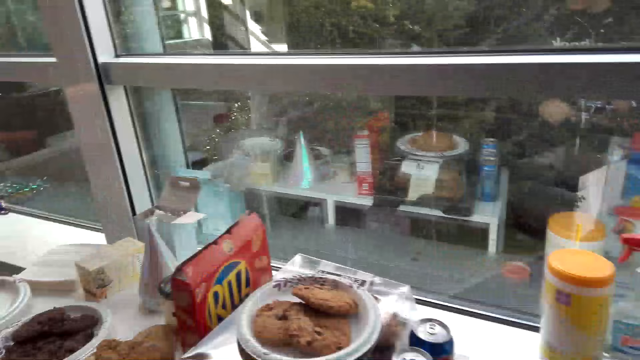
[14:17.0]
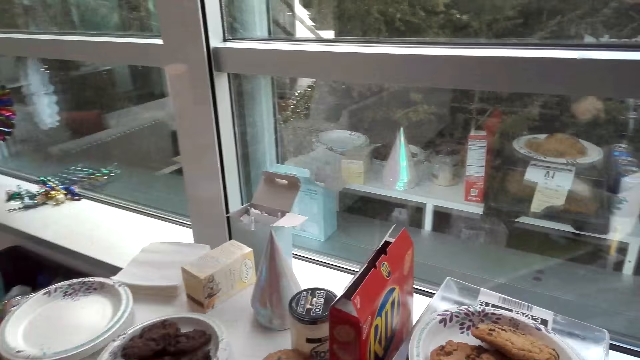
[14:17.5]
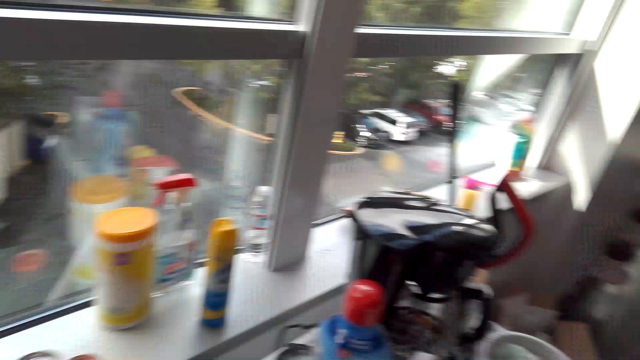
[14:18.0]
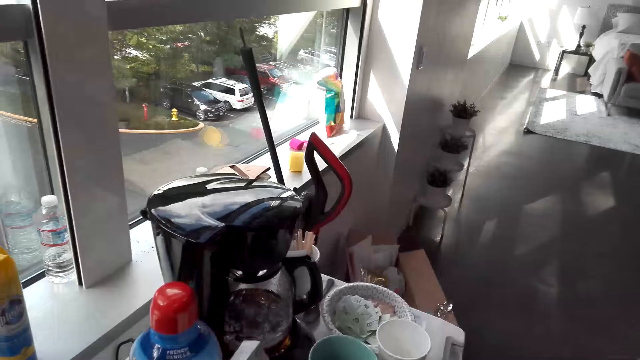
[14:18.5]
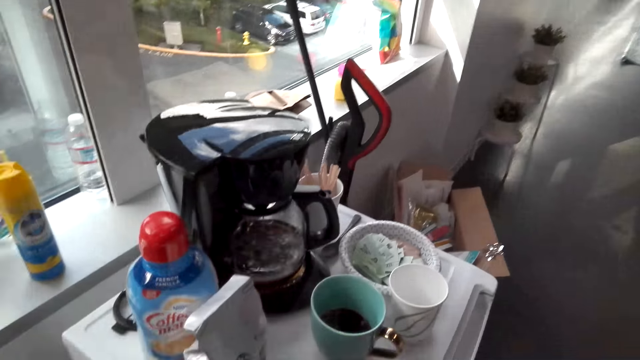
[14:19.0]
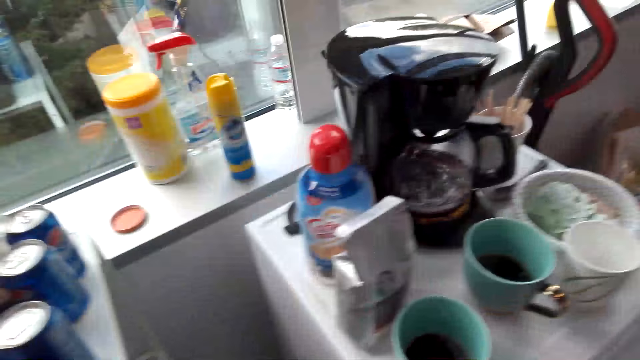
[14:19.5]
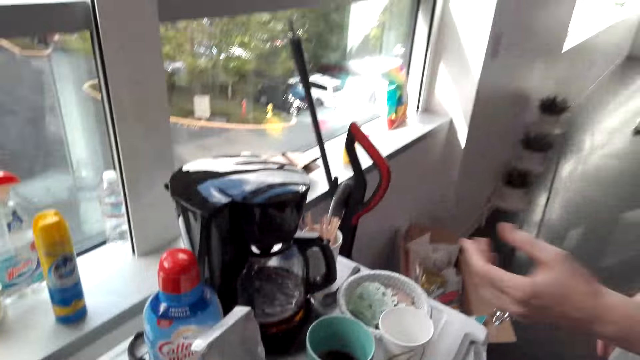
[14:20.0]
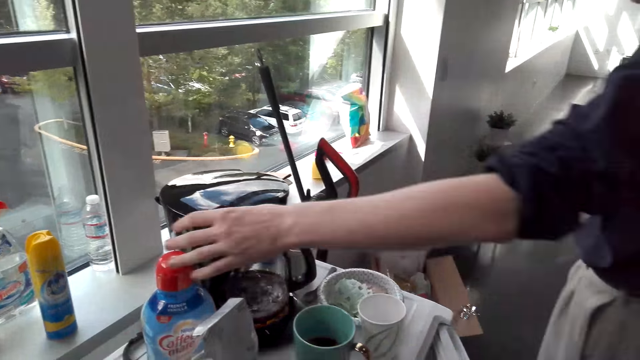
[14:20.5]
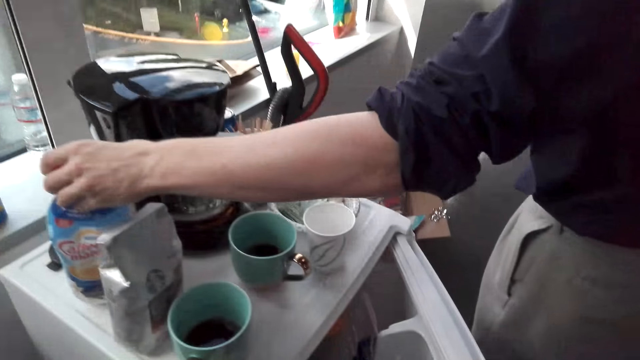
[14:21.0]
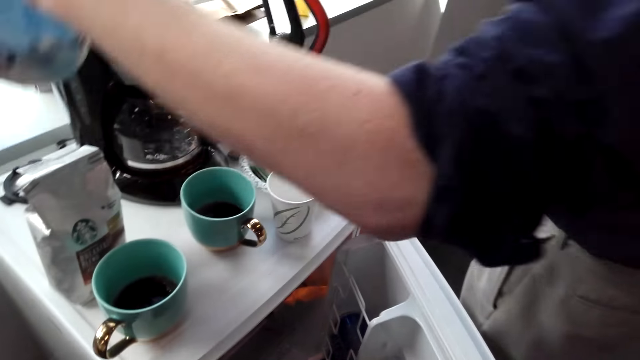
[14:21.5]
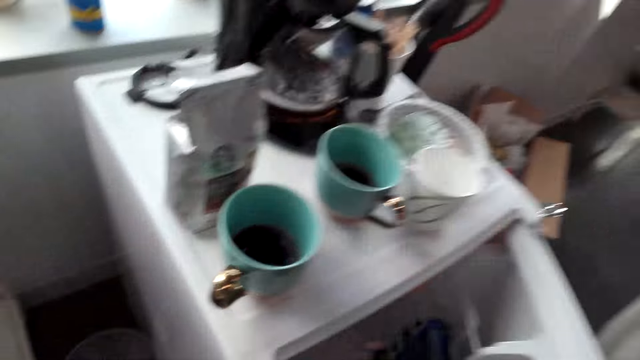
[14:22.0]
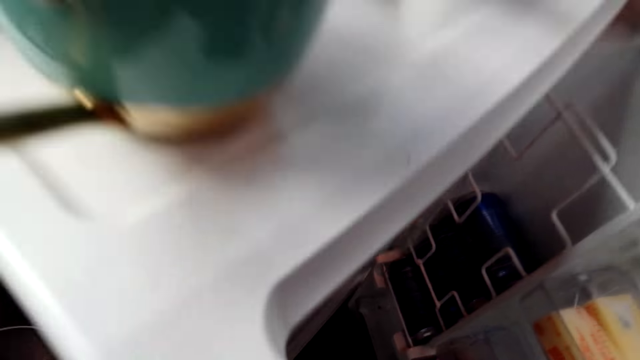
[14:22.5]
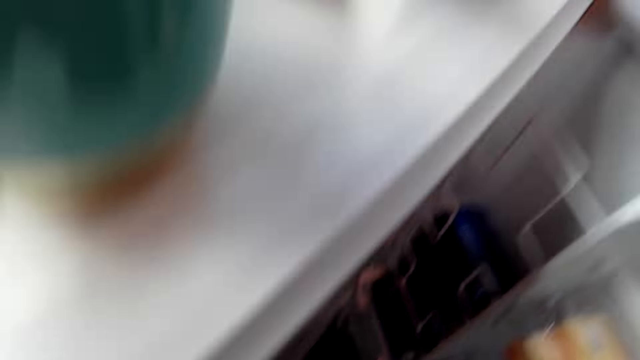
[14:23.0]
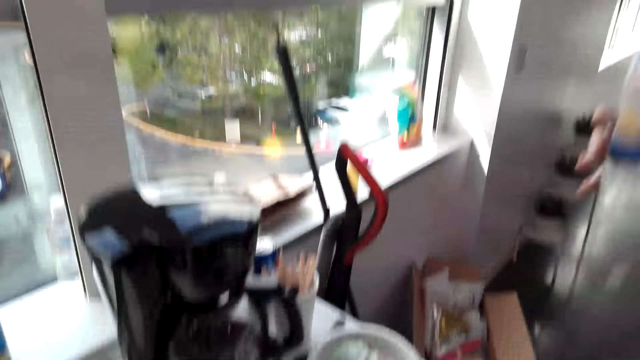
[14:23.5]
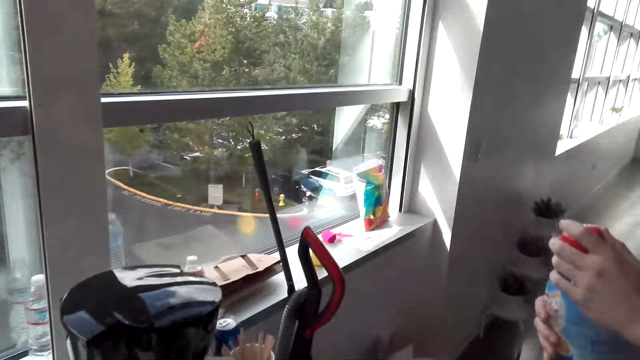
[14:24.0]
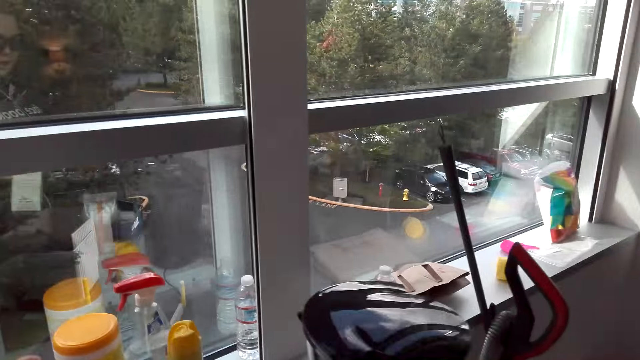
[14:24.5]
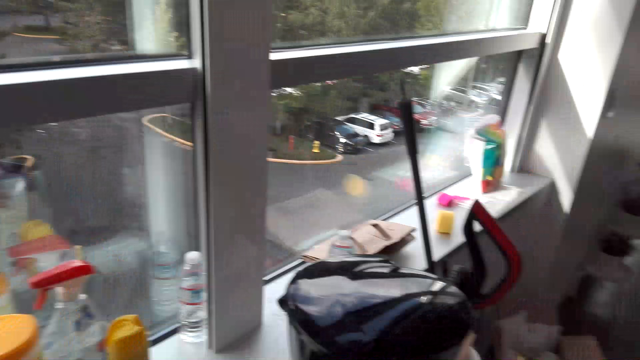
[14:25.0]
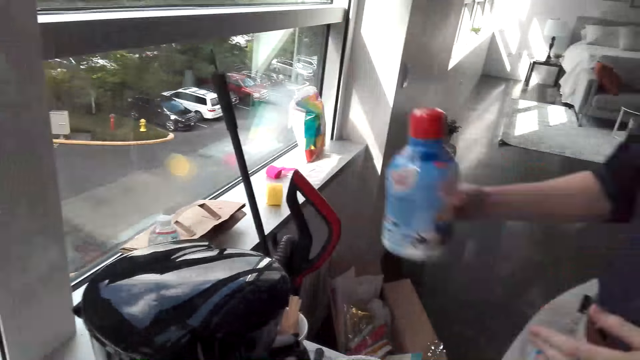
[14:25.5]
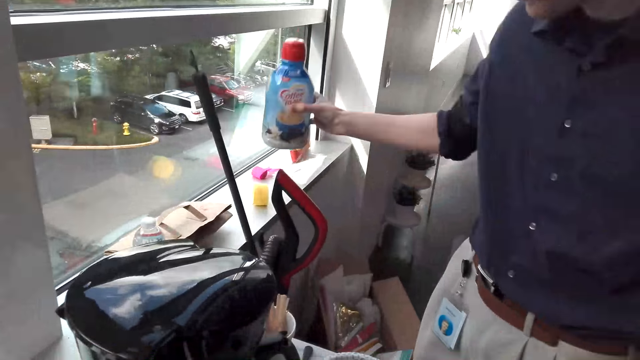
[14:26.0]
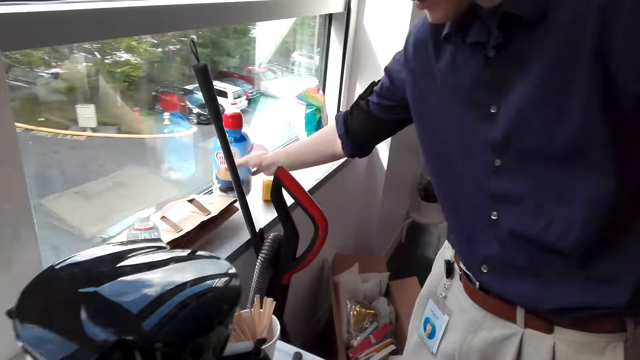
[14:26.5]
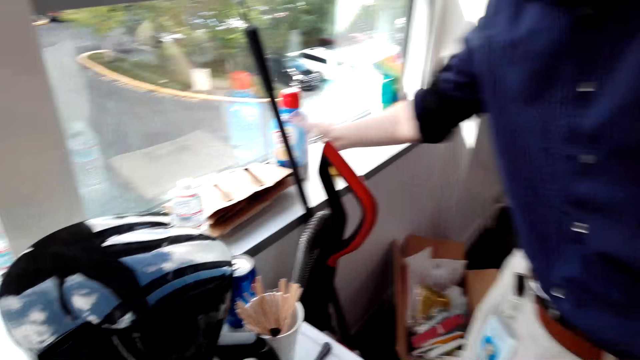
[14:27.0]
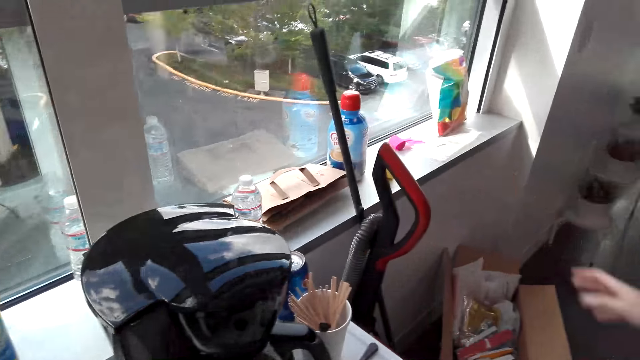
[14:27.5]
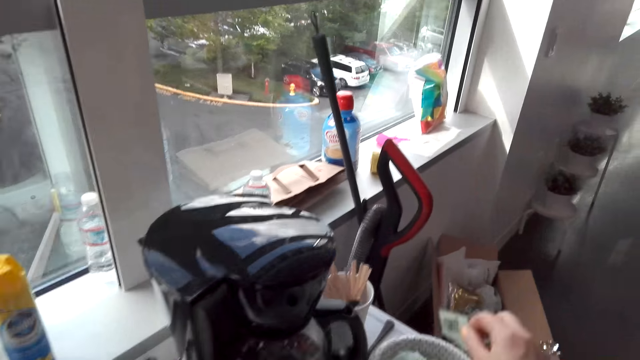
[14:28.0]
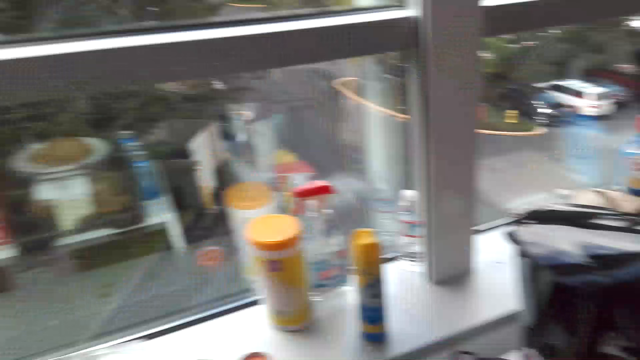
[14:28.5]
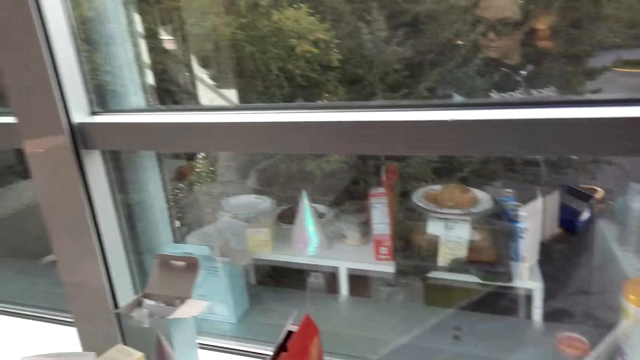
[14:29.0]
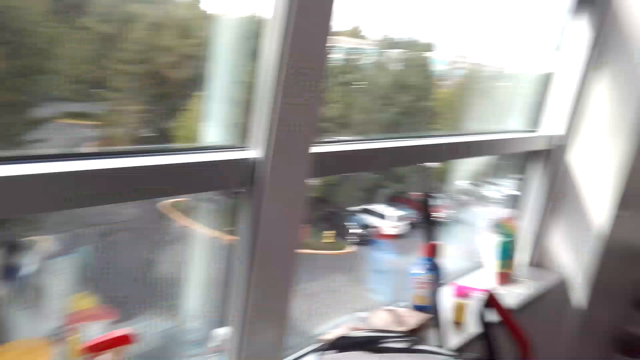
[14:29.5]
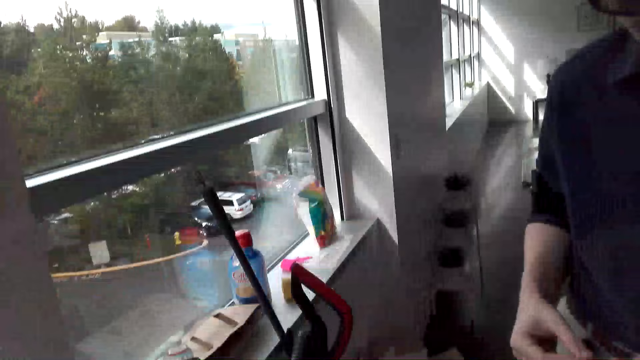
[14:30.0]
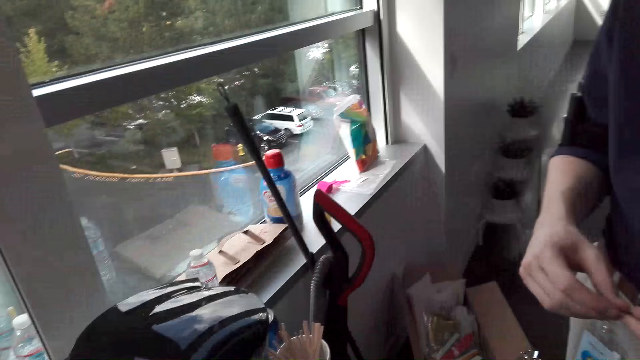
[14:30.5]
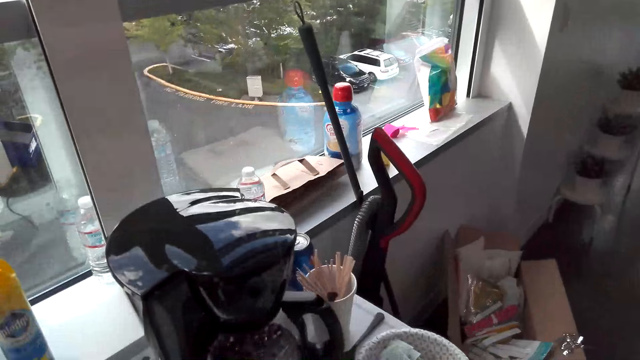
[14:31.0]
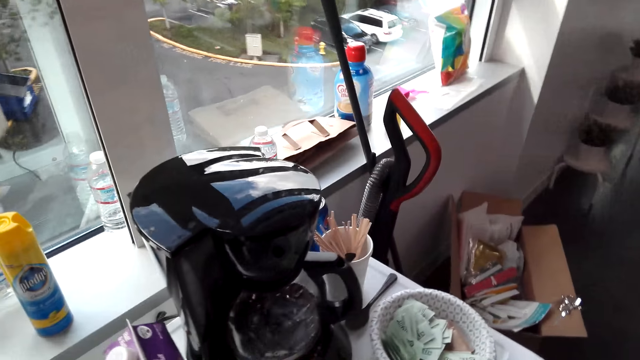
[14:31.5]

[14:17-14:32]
The camera wearer looks around. They walk in the room. A man picks up a bottle. The camera wearer looks around. The man puts the bottle on the window frame. The camera wearer looks around.

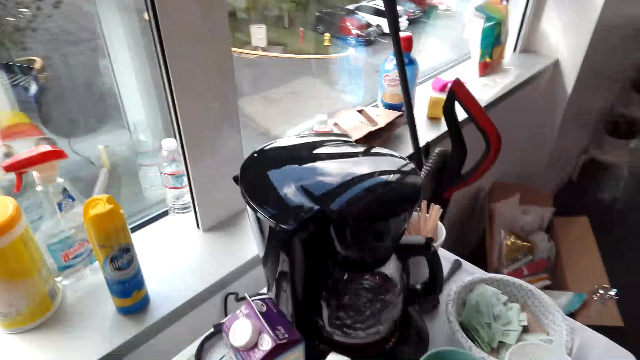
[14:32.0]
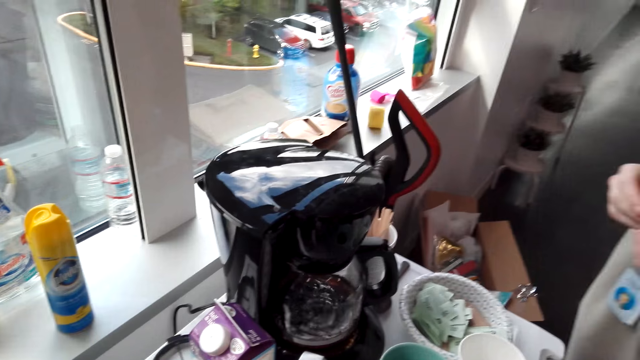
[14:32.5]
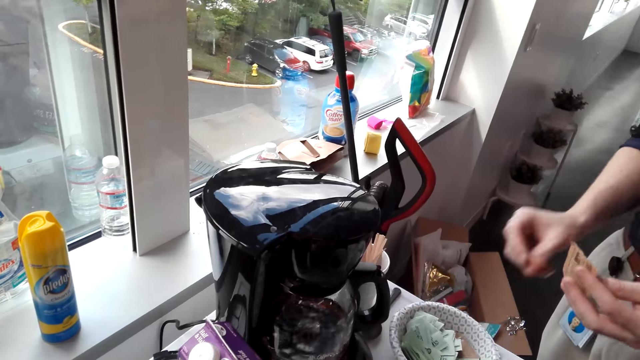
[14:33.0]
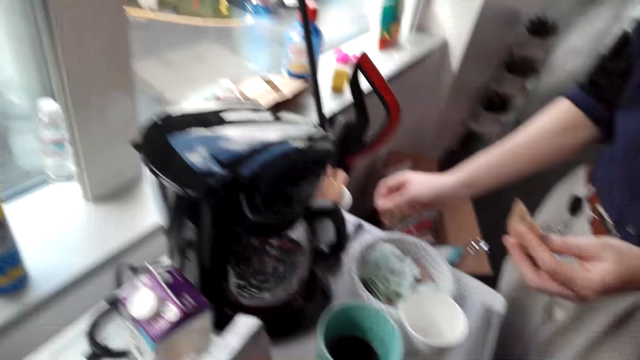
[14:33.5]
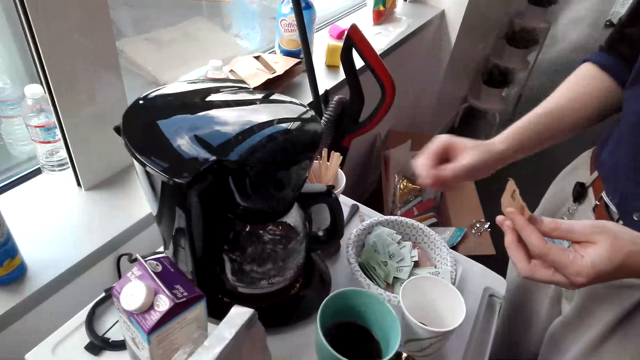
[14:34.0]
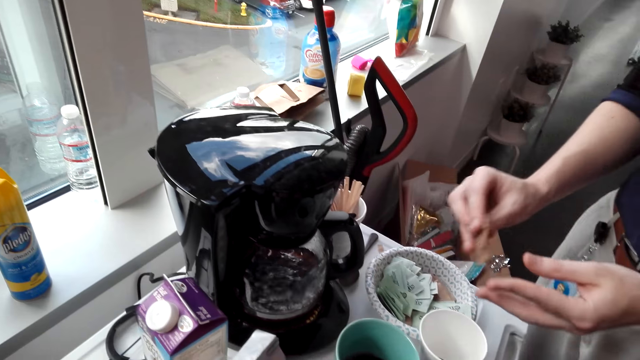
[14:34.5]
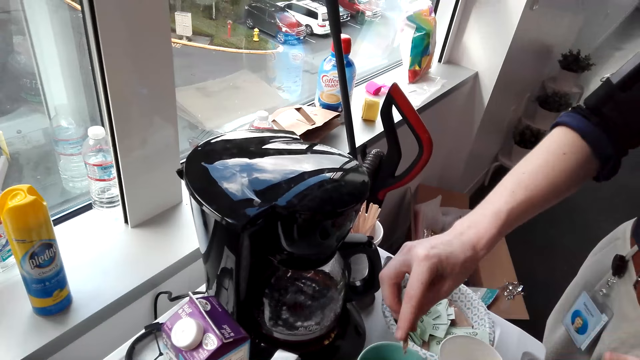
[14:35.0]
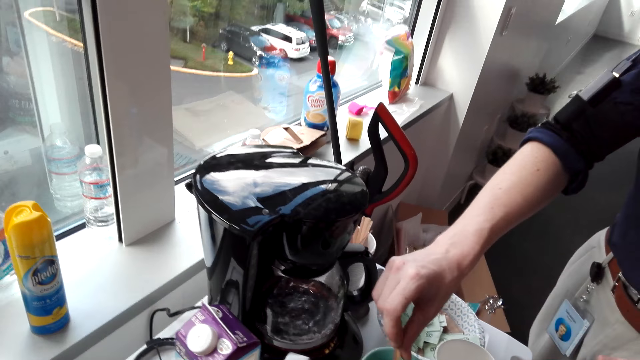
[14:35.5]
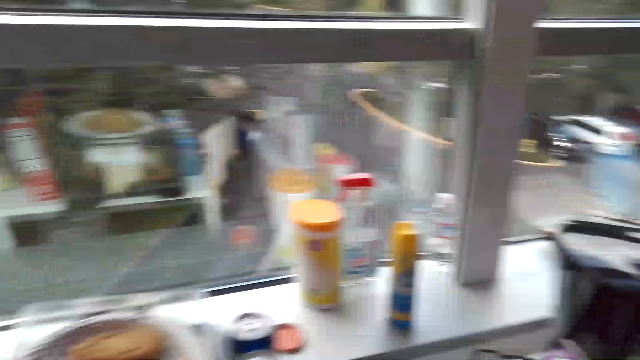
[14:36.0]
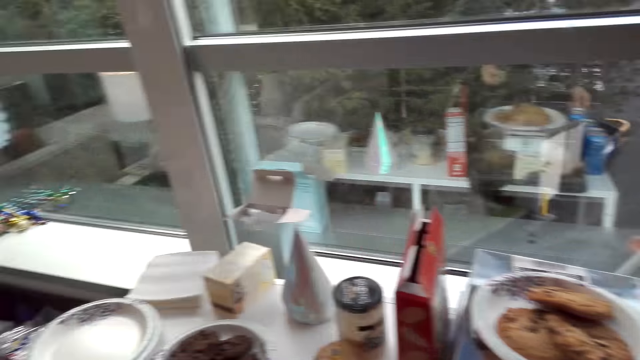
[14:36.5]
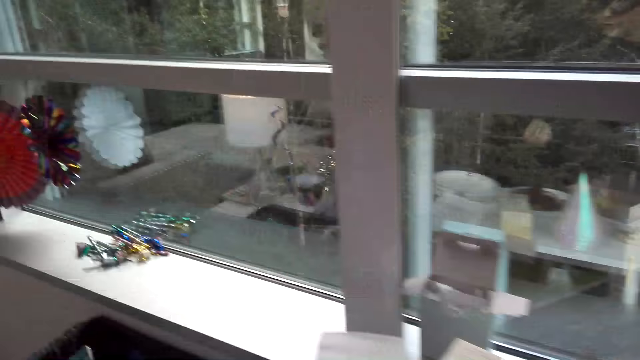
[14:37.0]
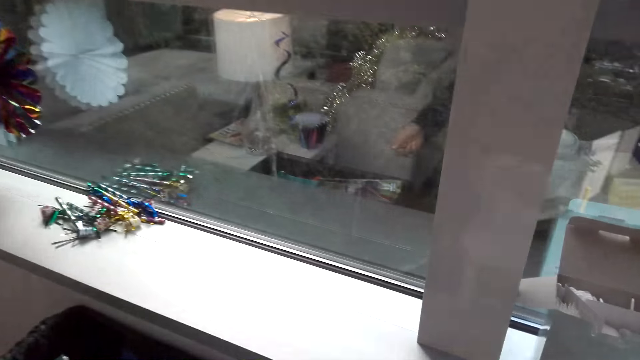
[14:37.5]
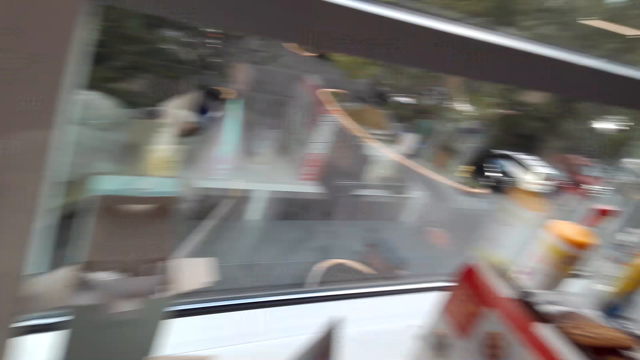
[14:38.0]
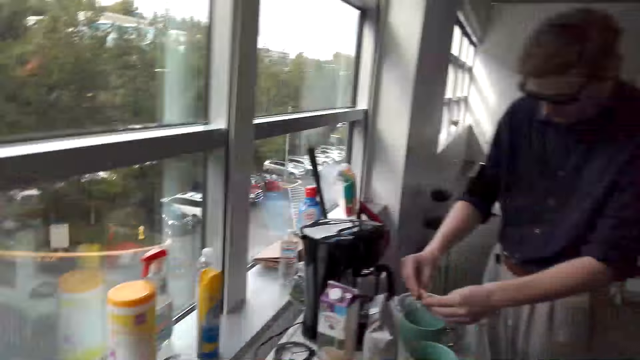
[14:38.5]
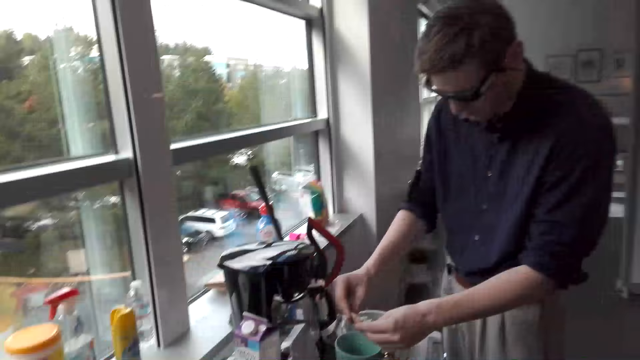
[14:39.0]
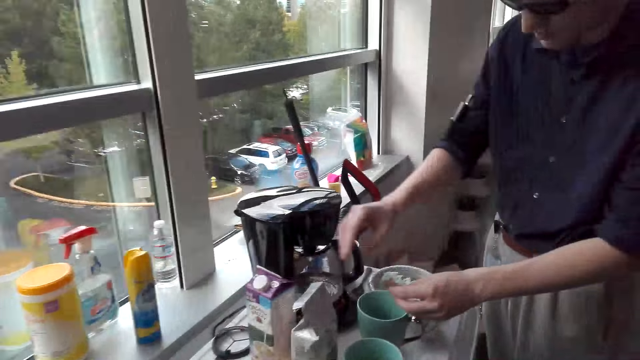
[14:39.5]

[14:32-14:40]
A person adds something to the coffee jar. The person adds something to the coffee cup. The camera wearer looks around.
